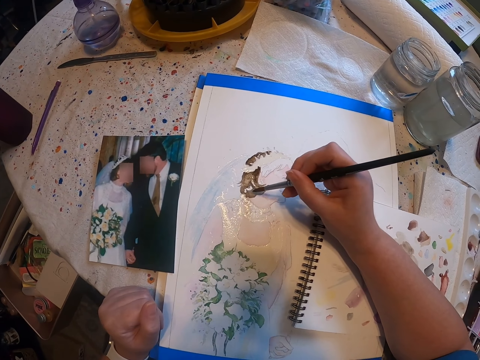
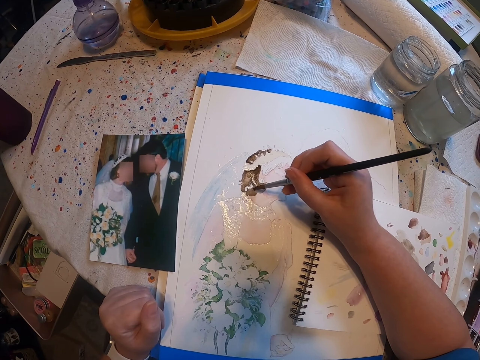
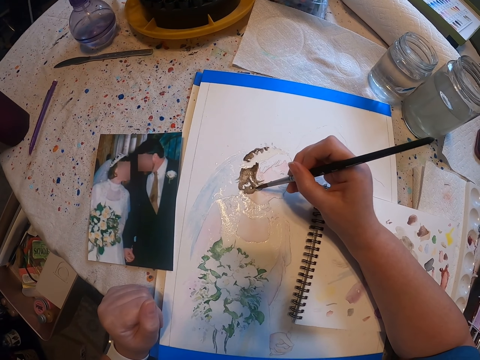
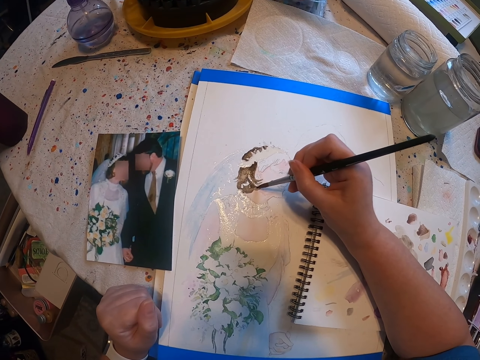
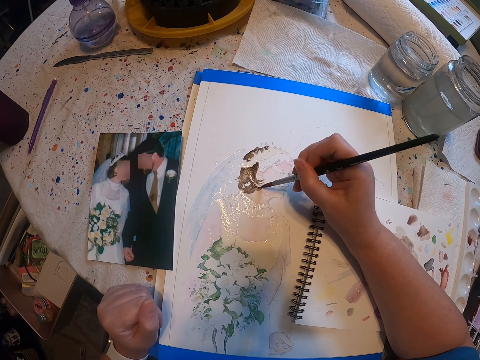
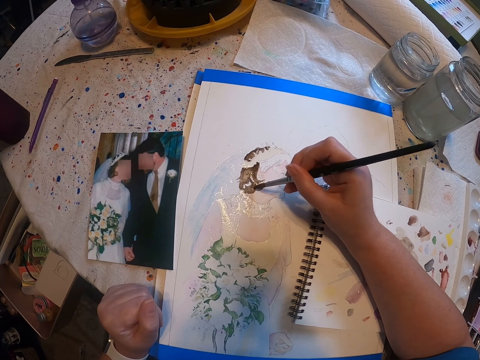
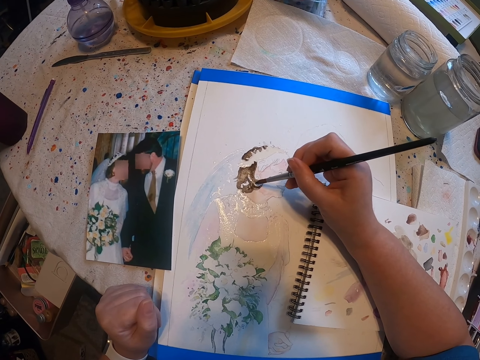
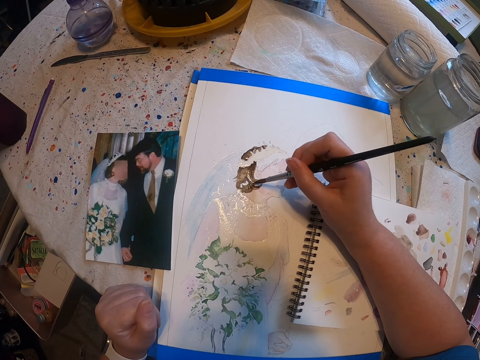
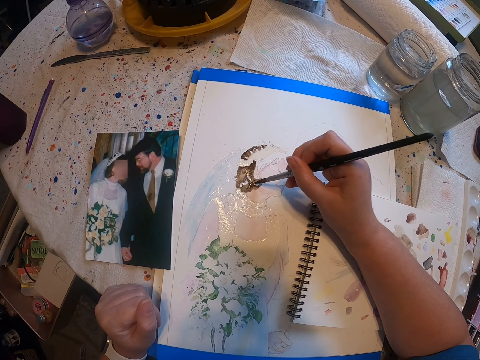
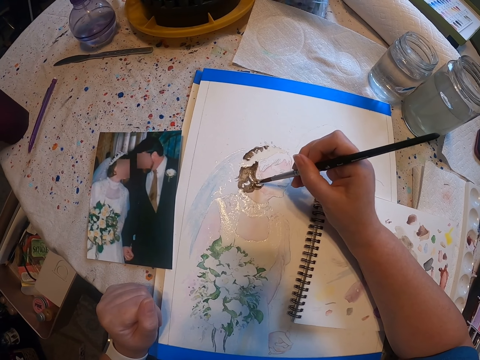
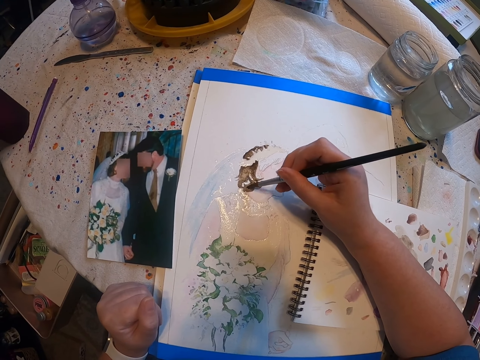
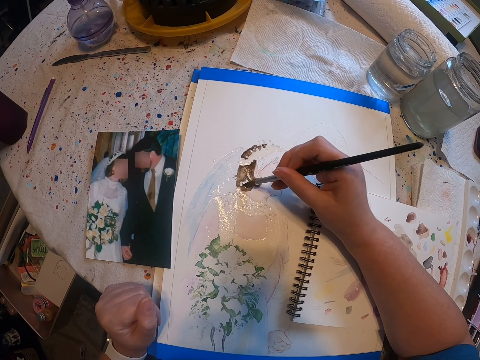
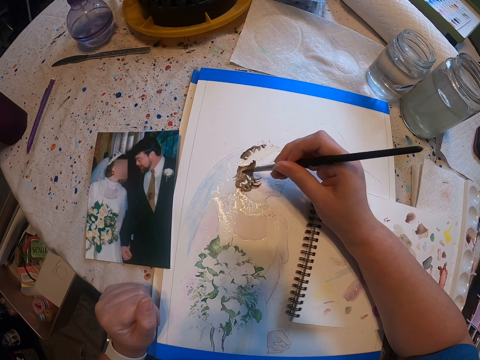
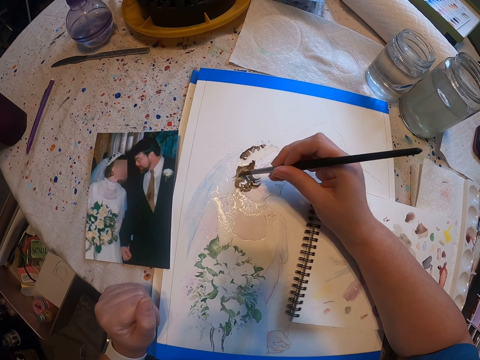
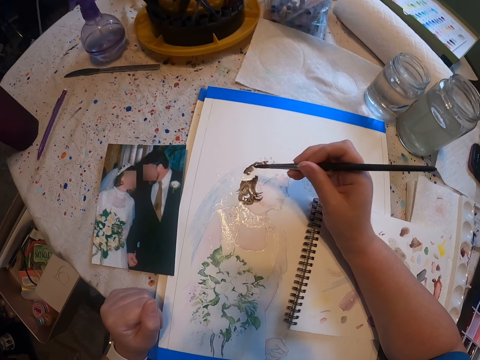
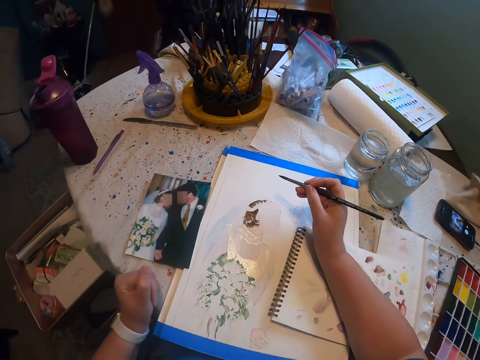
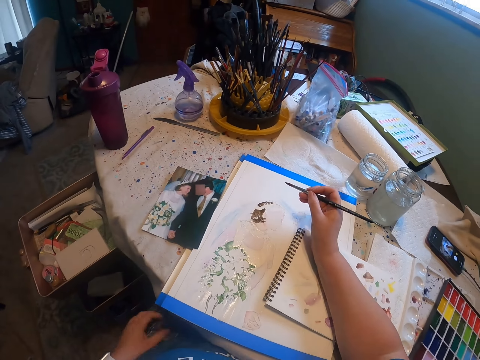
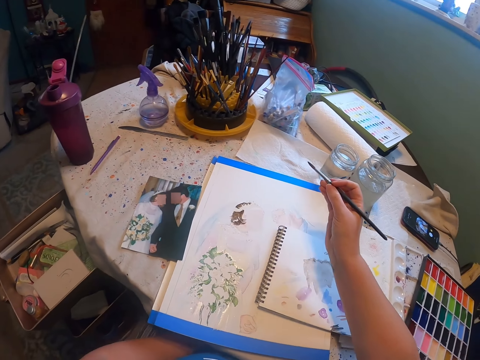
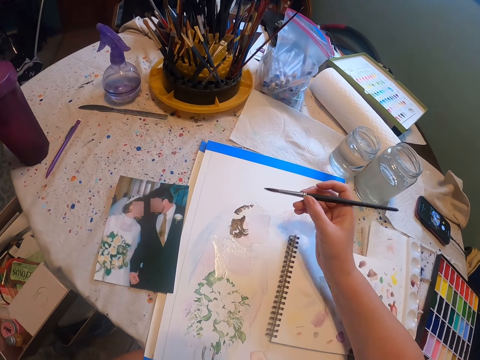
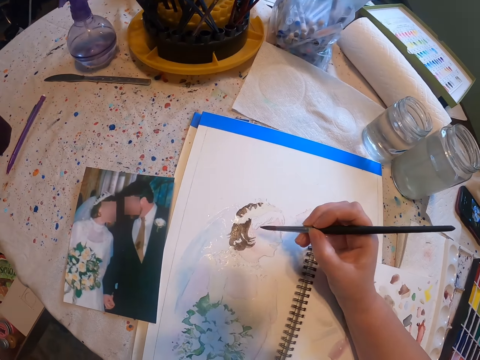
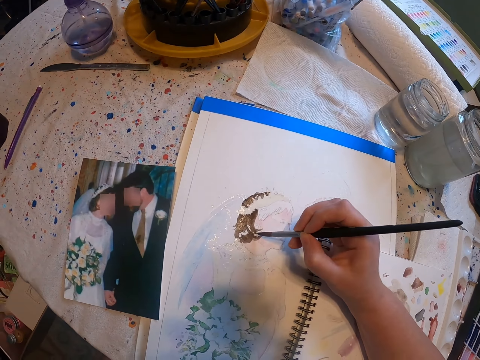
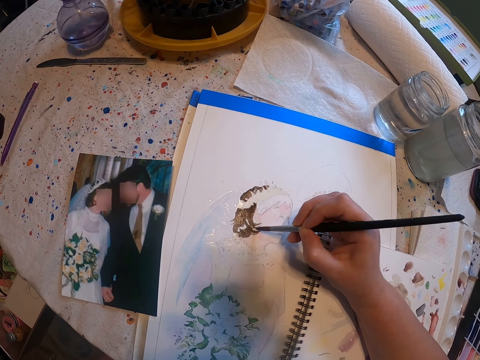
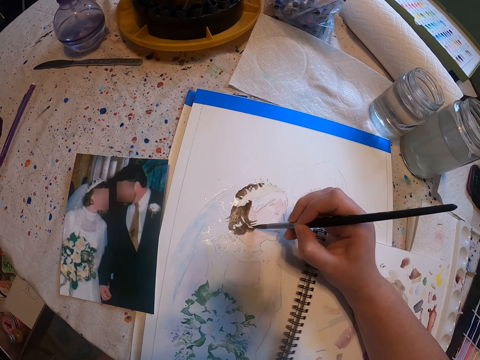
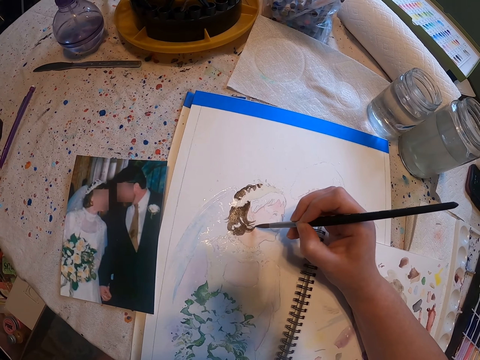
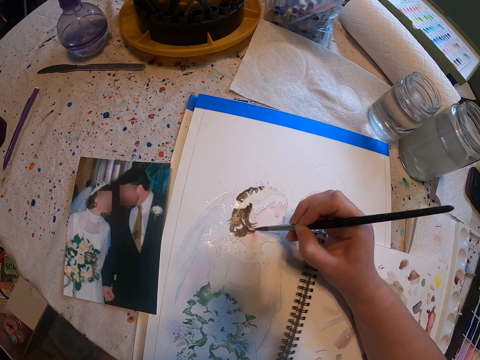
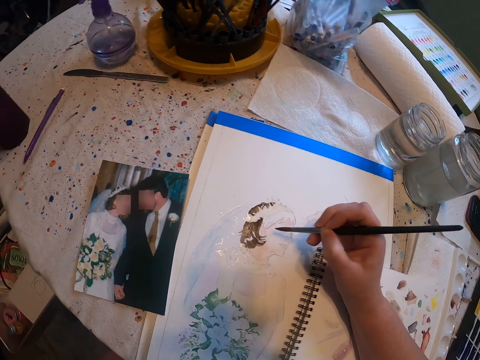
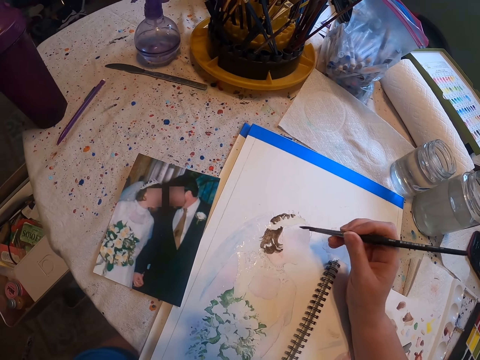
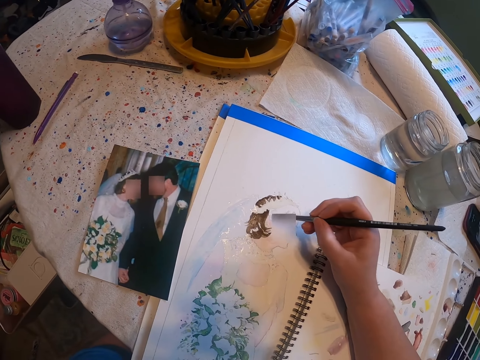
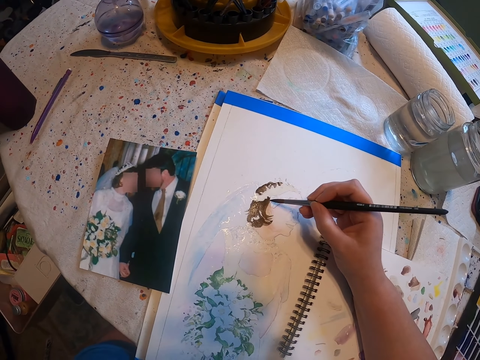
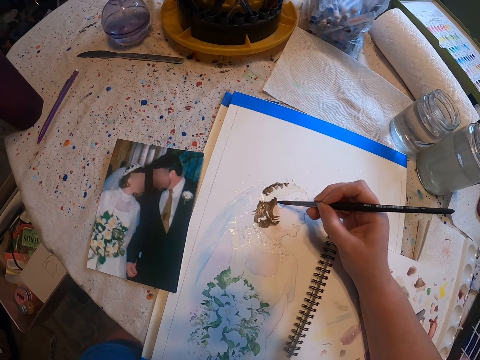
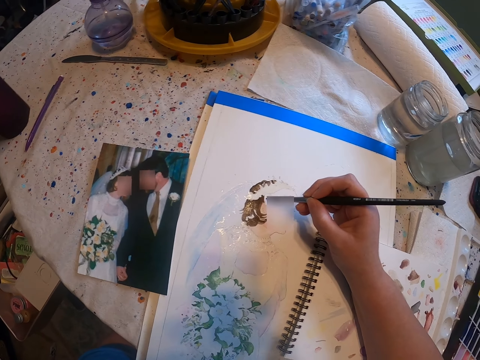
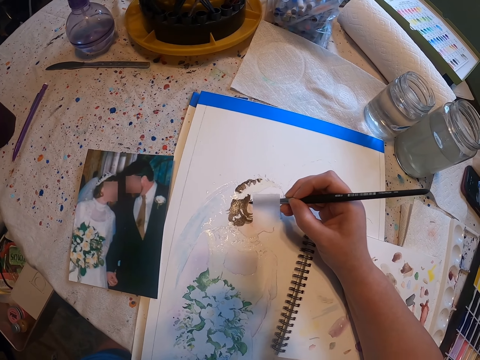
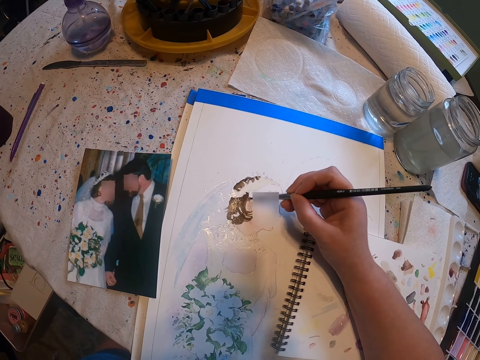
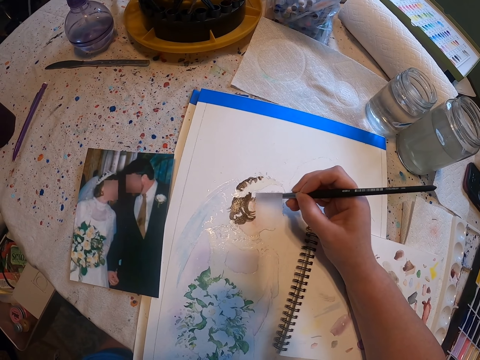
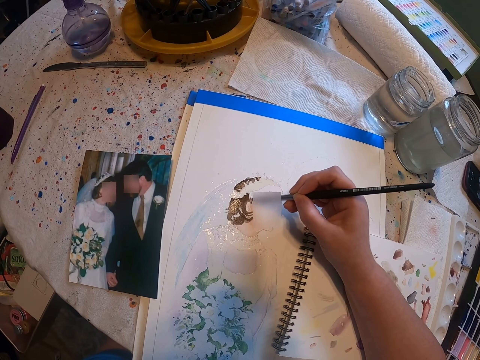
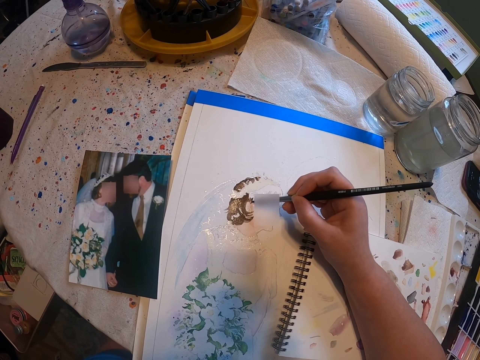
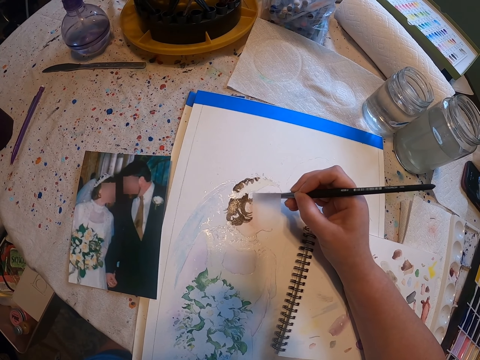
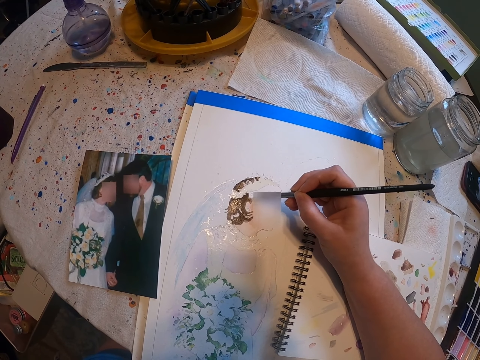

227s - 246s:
The camera wearer looks around a room. She paints a craft paper with a paint brush. She adjusts the paint brush on her hands. She paints the craft paper with the paint brush.

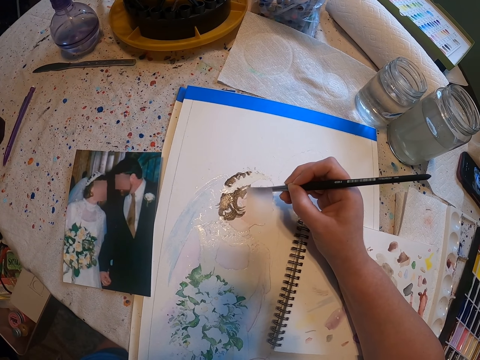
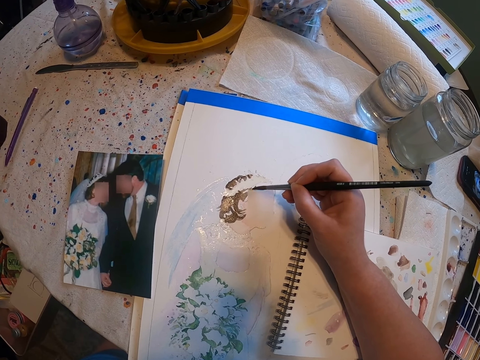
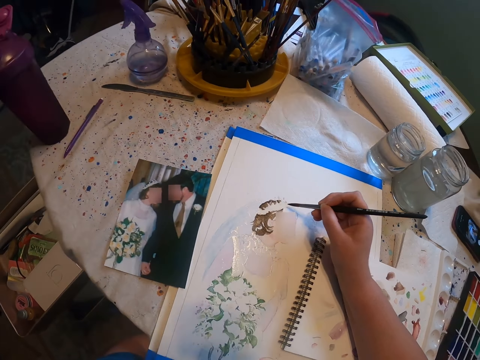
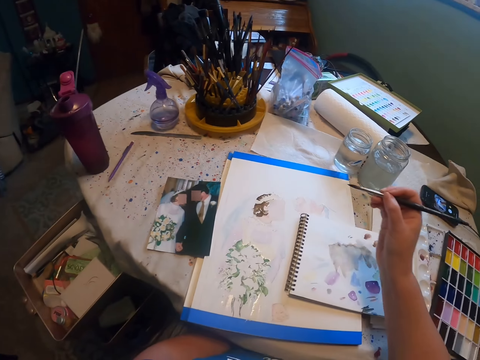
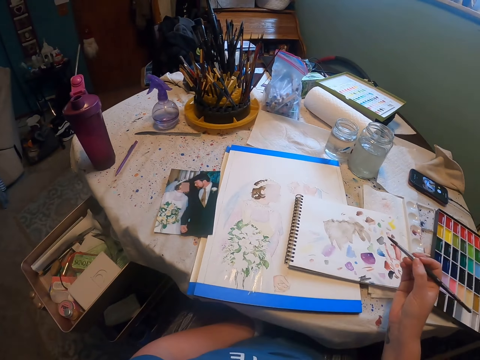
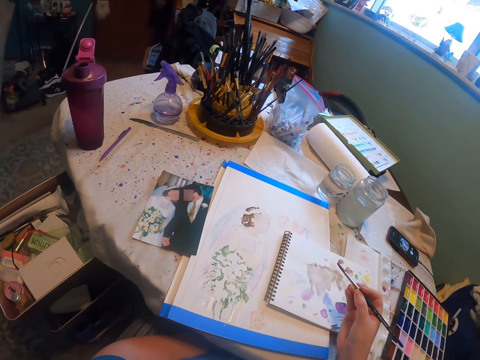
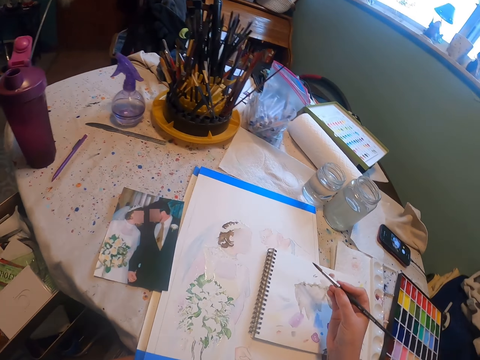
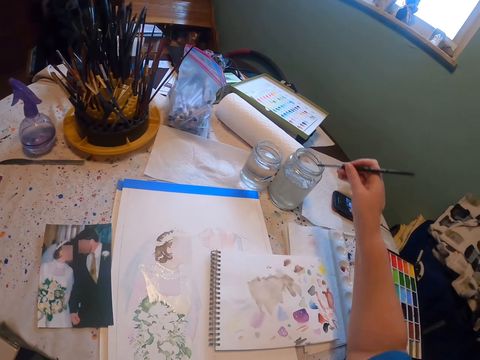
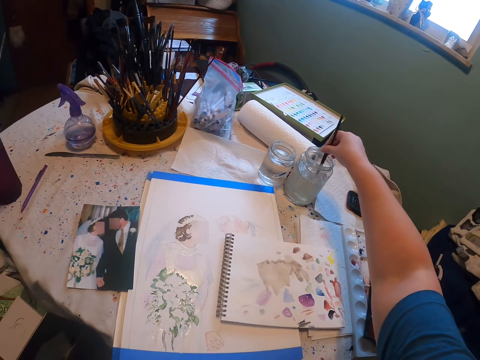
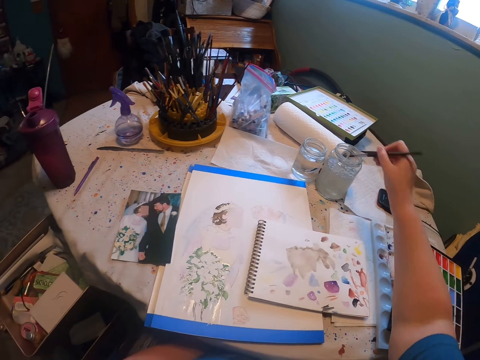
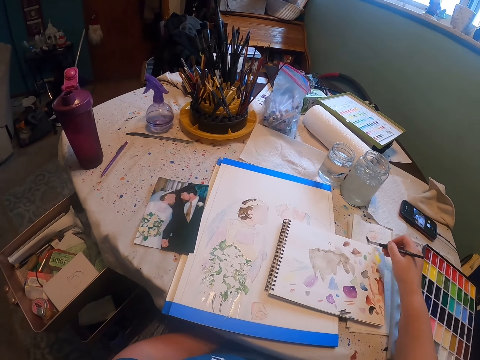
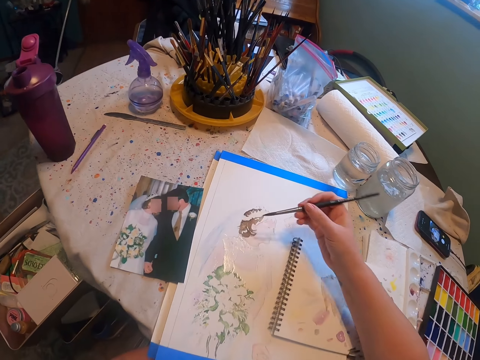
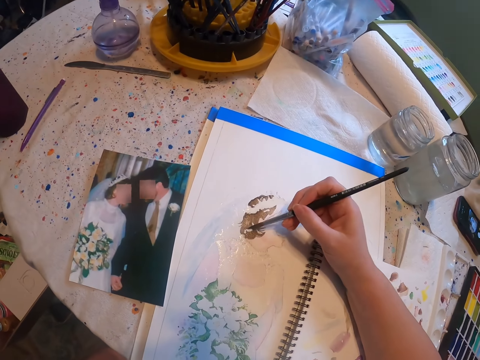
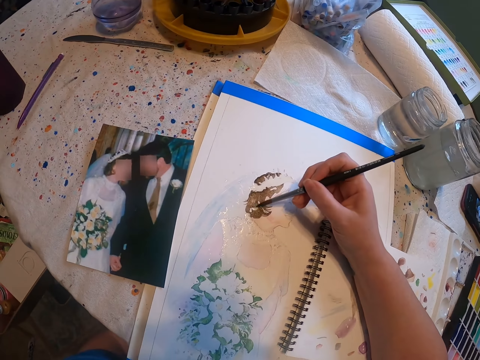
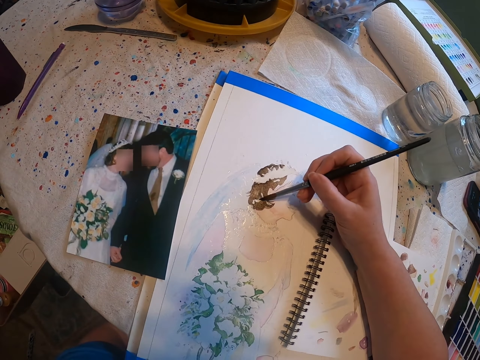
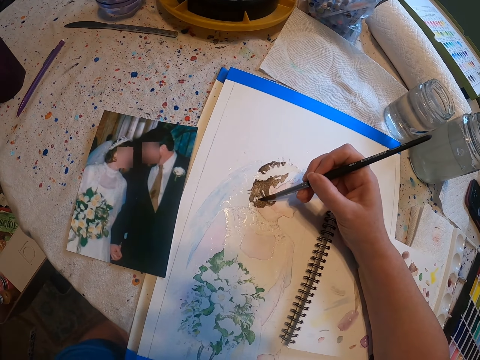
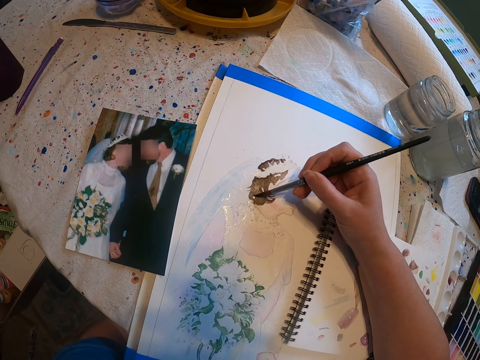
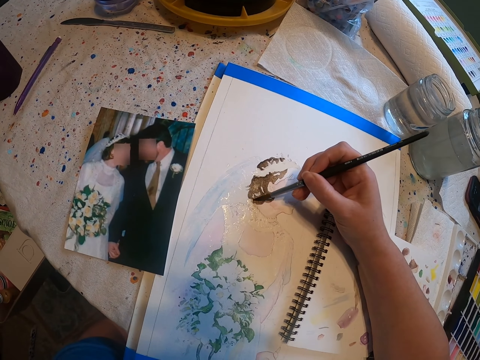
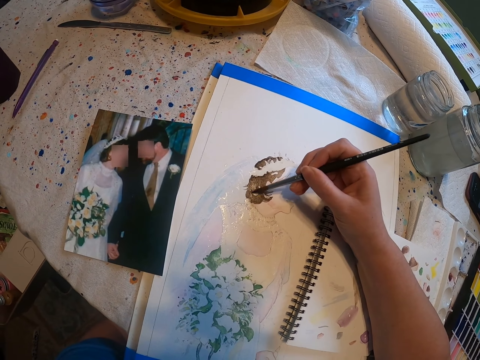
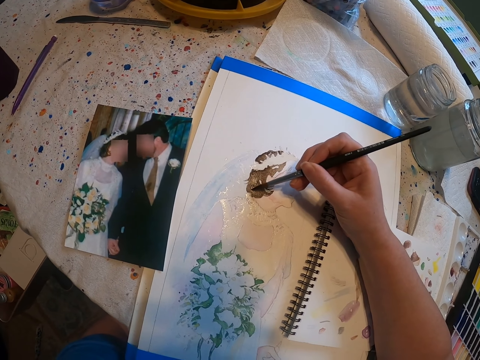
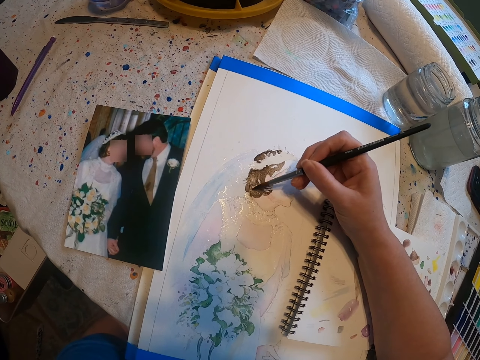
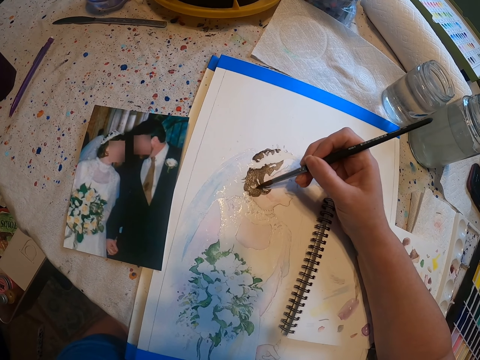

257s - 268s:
The camera wearer looks around a room. They rinse a paint brush in a tin. They wipe the paint brush on a tissue paper. They paint a craft paper with the paint brush.
